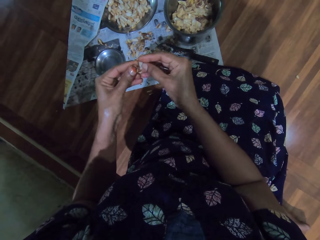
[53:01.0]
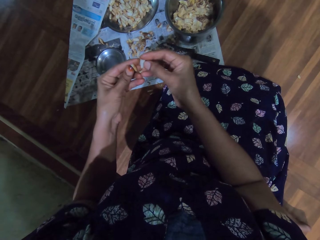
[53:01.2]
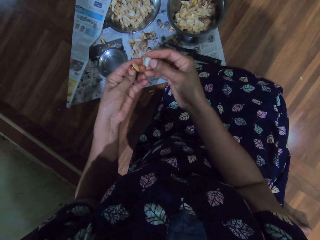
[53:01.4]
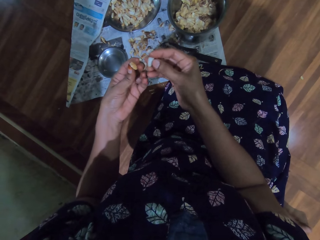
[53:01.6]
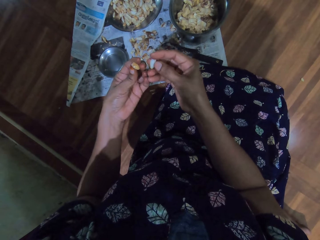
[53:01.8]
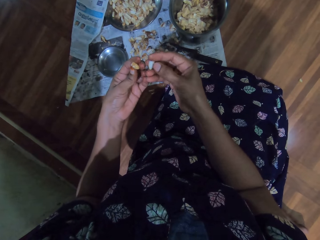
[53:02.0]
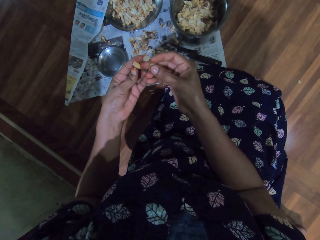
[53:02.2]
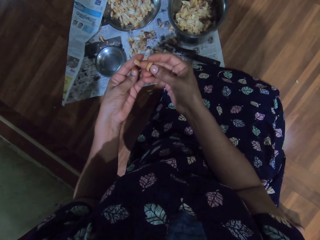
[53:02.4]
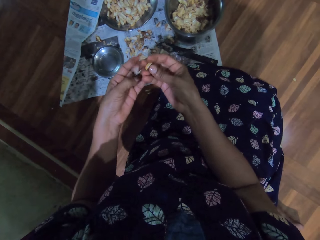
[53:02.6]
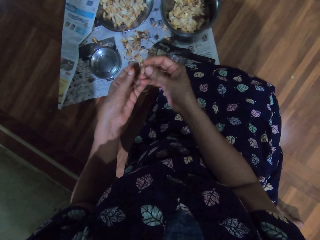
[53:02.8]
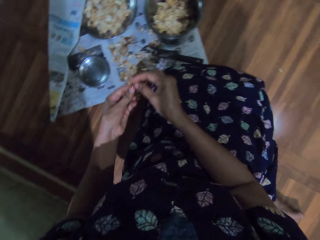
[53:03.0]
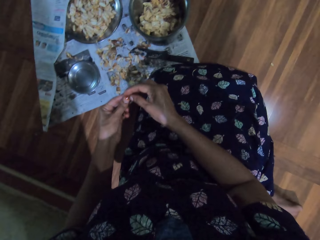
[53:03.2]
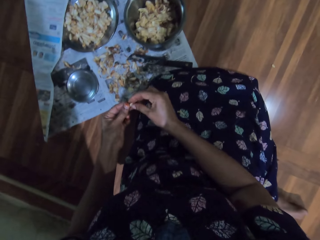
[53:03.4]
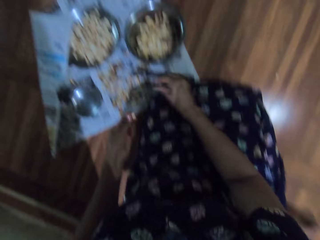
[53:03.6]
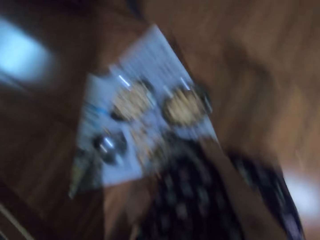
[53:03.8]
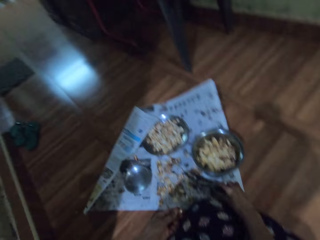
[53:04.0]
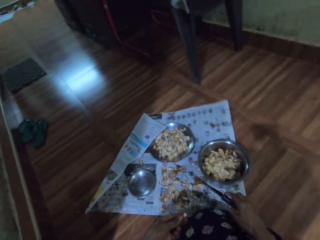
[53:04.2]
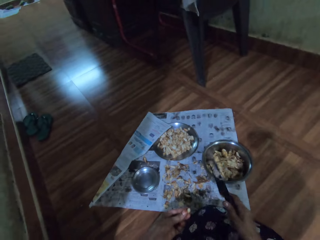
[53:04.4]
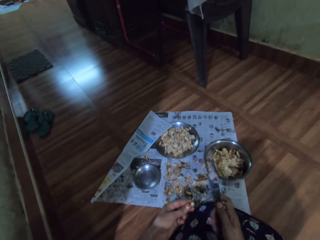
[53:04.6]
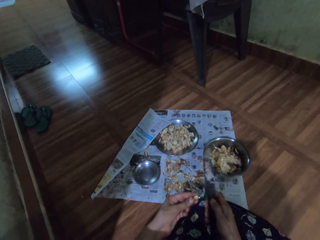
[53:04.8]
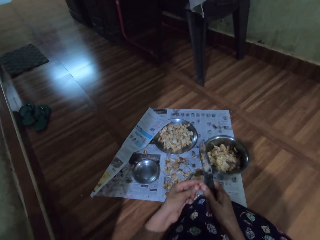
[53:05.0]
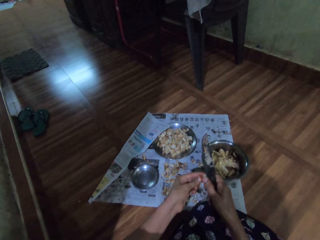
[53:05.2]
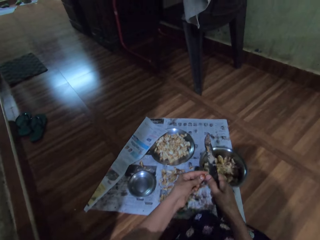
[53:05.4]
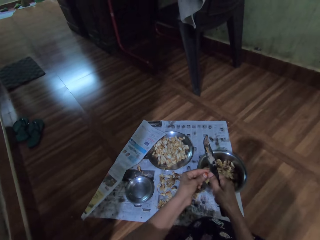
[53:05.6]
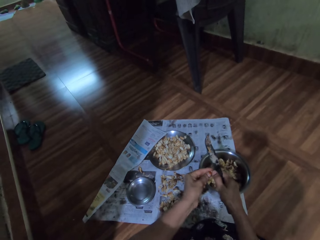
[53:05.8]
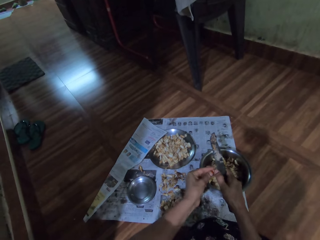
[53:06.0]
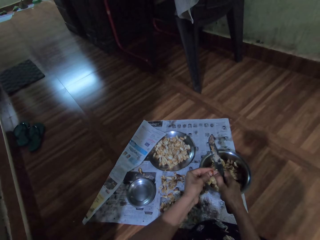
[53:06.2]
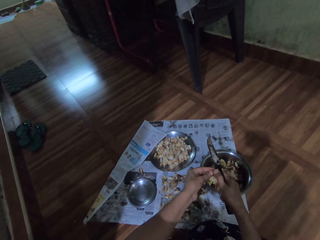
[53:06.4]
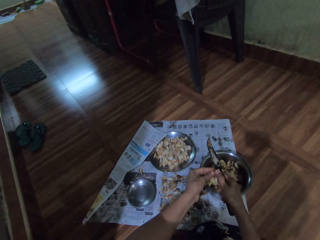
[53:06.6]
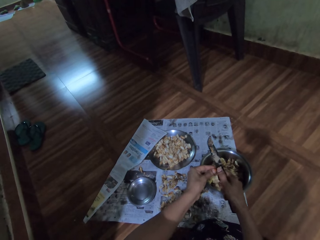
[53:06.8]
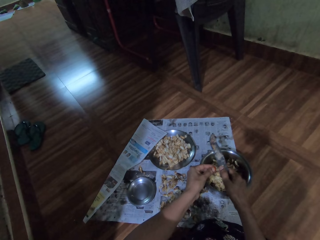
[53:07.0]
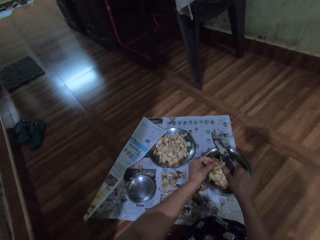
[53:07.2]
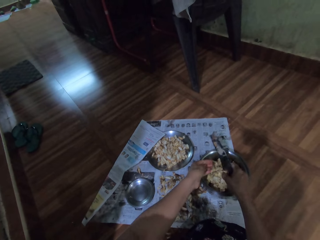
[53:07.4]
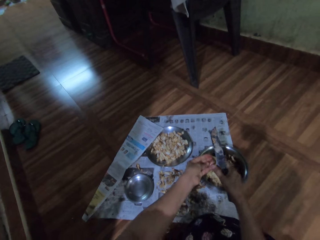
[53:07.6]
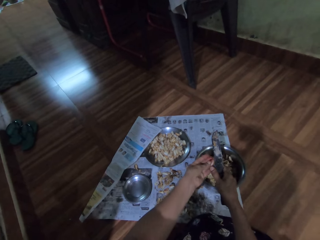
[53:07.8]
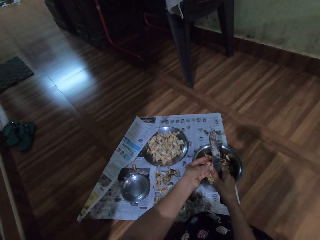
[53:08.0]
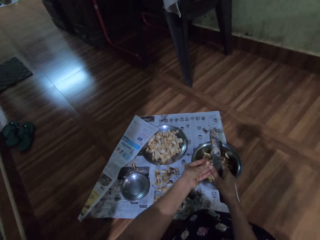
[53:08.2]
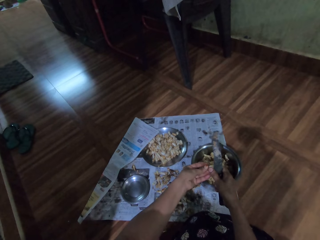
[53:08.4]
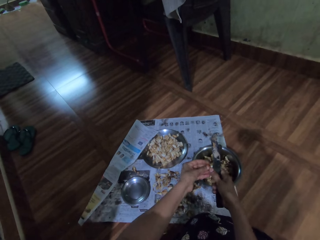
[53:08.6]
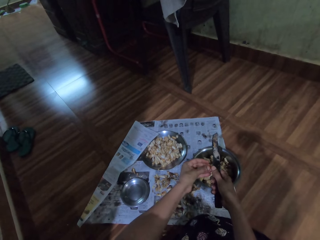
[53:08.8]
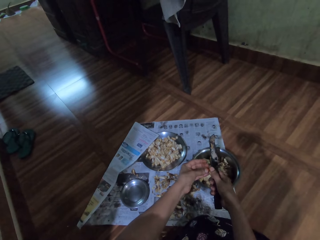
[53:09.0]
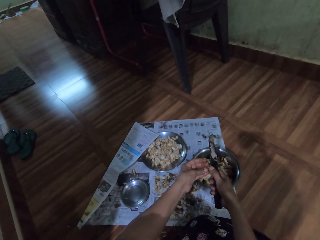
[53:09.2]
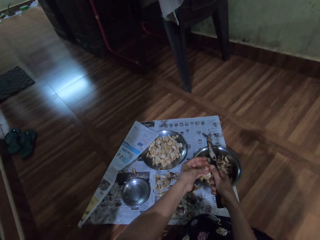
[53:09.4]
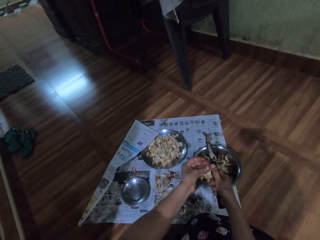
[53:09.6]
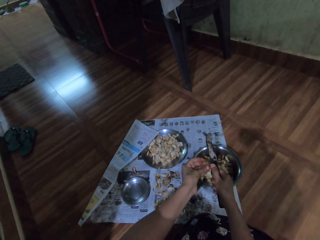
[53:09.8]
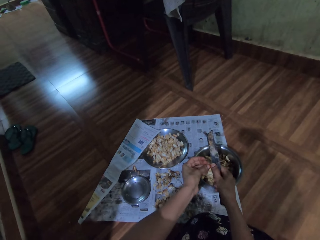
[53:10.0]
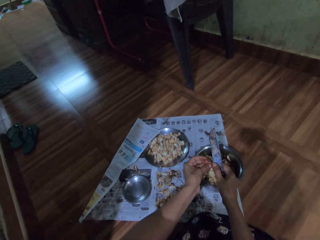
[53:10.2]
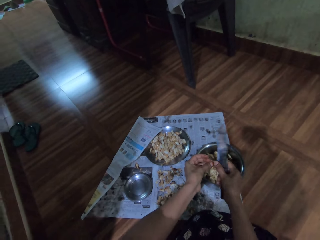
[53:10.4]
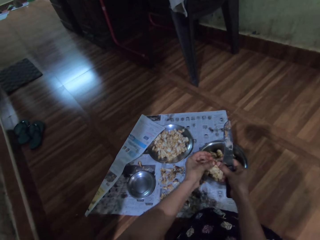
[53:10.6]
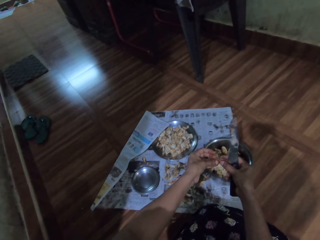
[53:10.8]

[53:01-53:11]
The camera wearer picks the knife from the newspaper with her right hand. She cuts the garlic into the plate with the knife in her right hand.

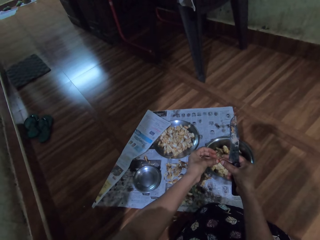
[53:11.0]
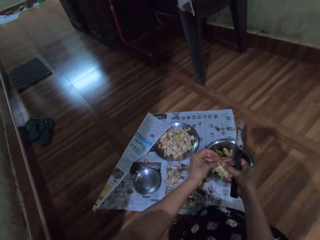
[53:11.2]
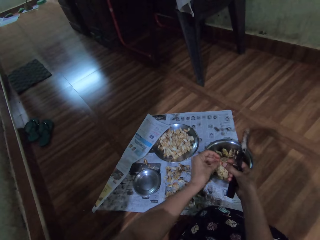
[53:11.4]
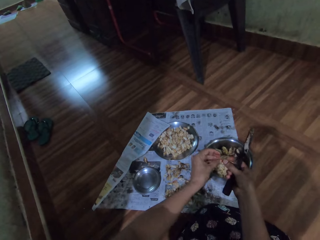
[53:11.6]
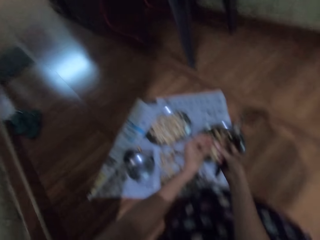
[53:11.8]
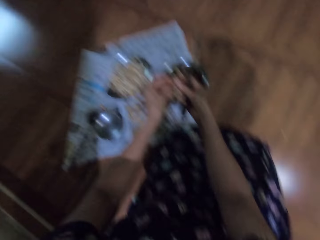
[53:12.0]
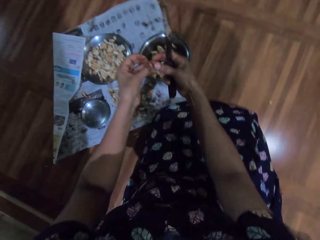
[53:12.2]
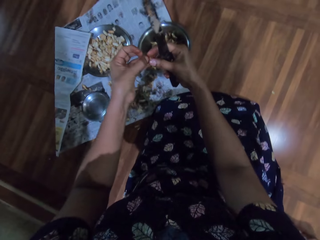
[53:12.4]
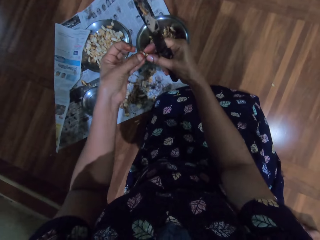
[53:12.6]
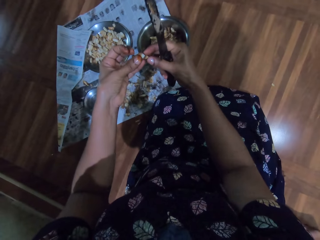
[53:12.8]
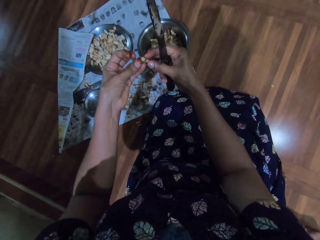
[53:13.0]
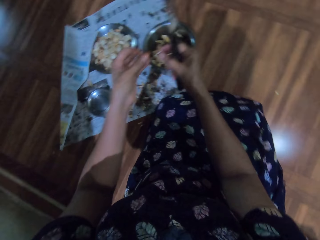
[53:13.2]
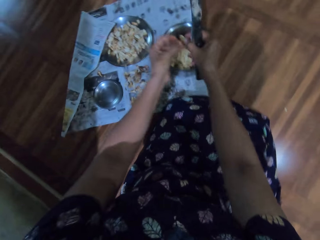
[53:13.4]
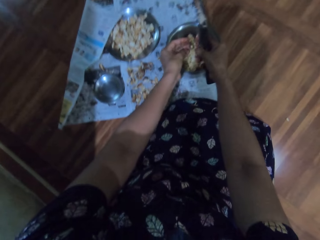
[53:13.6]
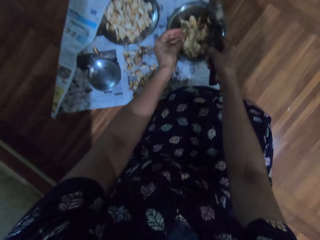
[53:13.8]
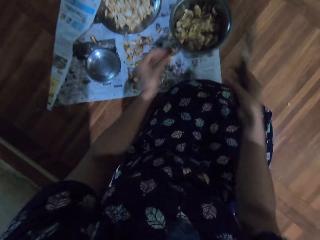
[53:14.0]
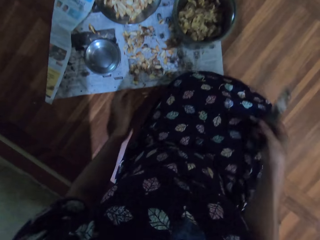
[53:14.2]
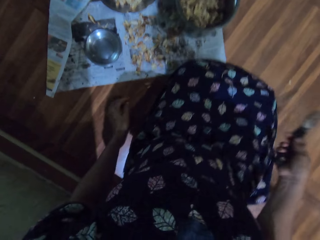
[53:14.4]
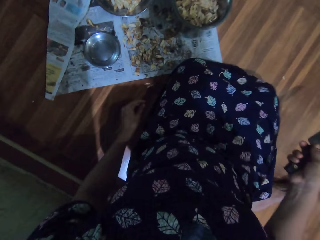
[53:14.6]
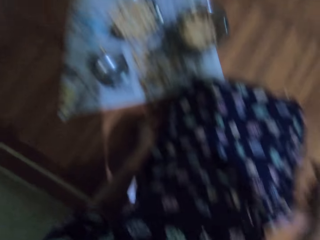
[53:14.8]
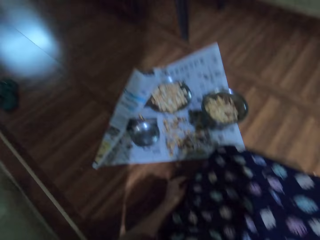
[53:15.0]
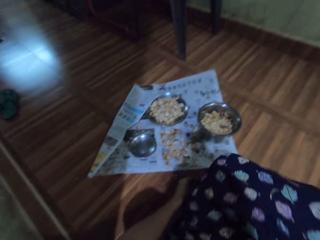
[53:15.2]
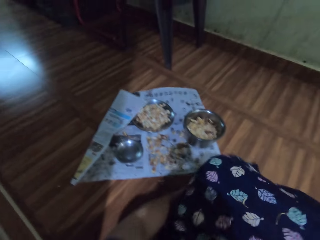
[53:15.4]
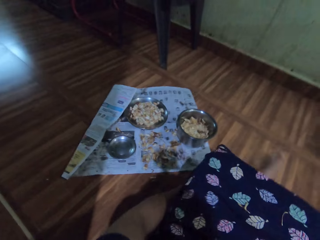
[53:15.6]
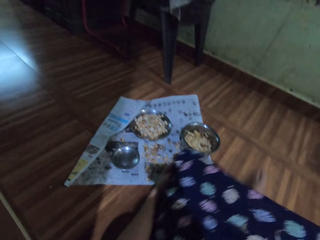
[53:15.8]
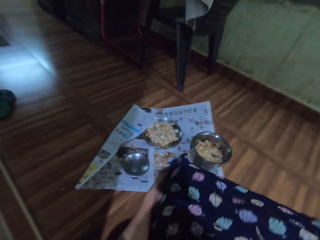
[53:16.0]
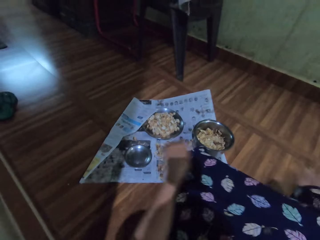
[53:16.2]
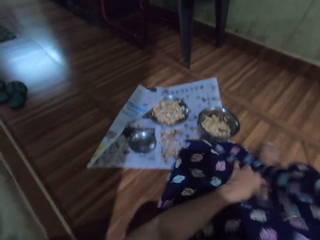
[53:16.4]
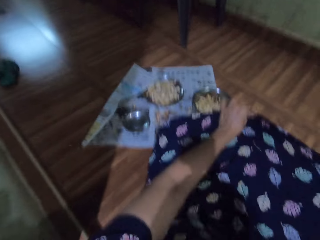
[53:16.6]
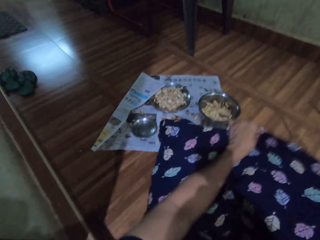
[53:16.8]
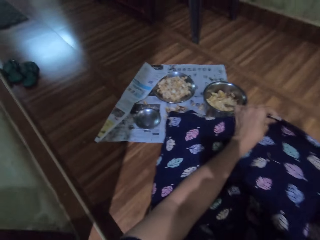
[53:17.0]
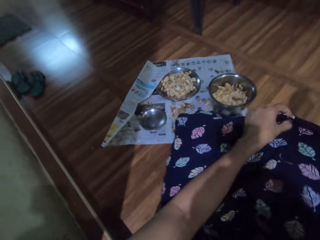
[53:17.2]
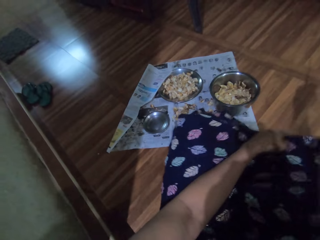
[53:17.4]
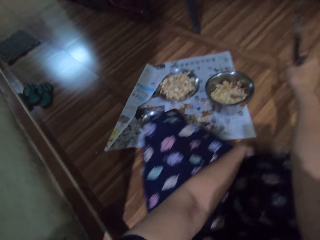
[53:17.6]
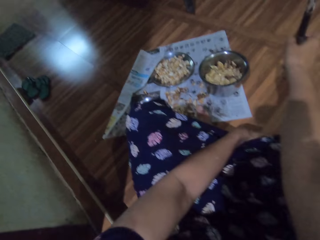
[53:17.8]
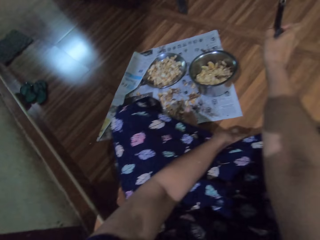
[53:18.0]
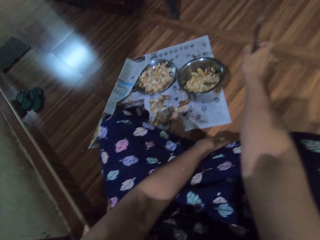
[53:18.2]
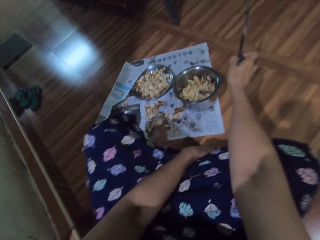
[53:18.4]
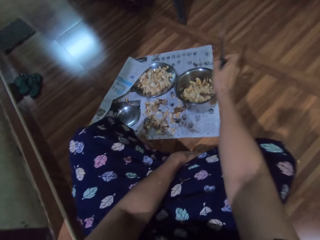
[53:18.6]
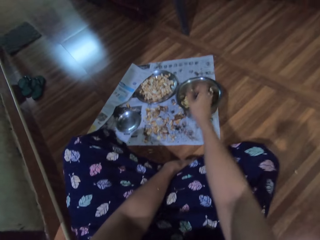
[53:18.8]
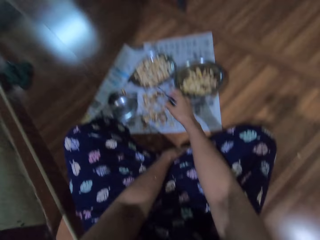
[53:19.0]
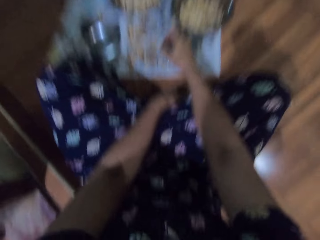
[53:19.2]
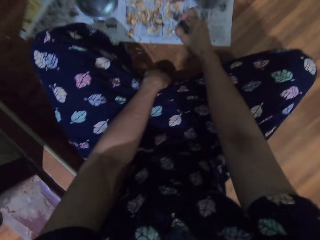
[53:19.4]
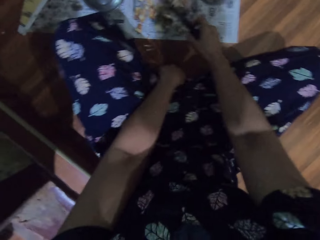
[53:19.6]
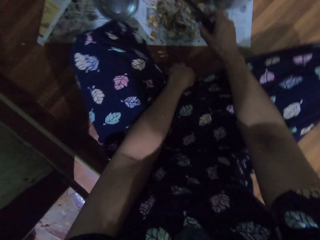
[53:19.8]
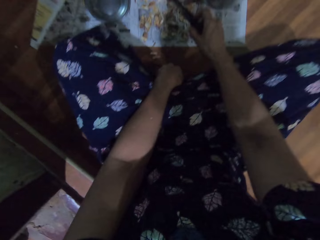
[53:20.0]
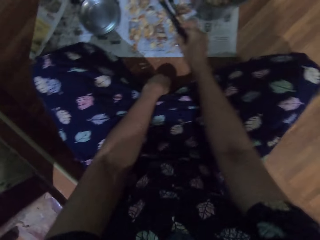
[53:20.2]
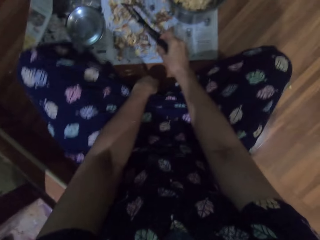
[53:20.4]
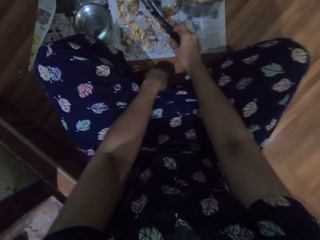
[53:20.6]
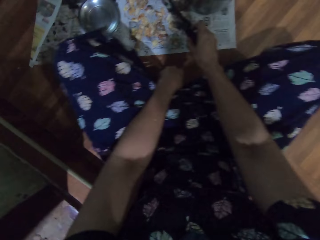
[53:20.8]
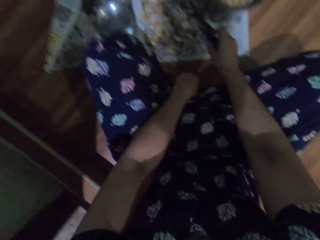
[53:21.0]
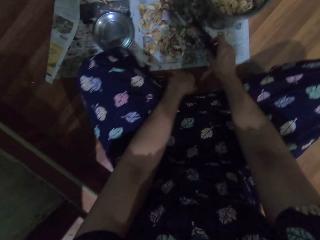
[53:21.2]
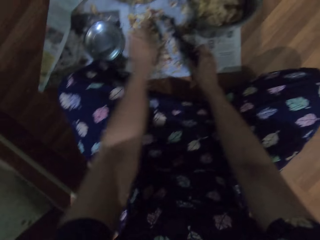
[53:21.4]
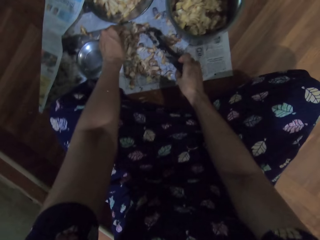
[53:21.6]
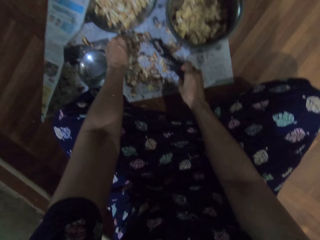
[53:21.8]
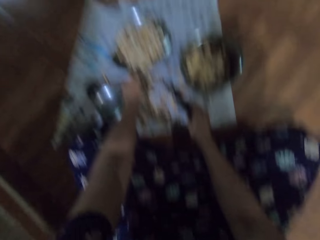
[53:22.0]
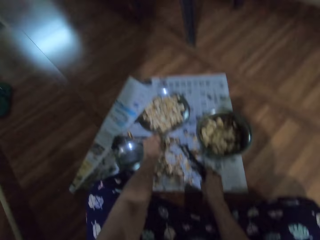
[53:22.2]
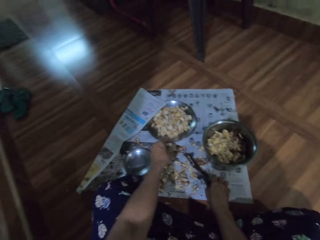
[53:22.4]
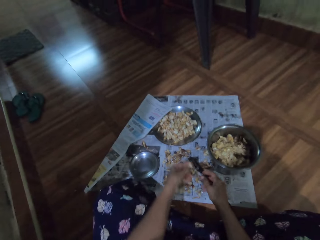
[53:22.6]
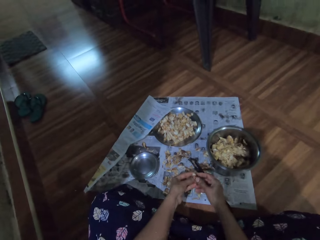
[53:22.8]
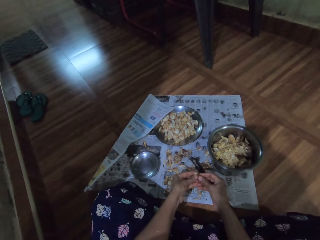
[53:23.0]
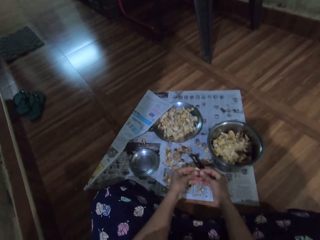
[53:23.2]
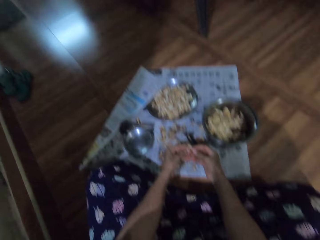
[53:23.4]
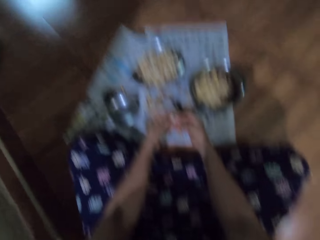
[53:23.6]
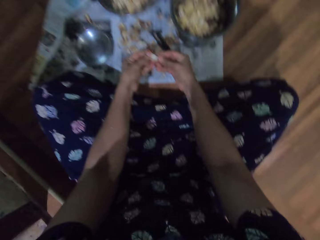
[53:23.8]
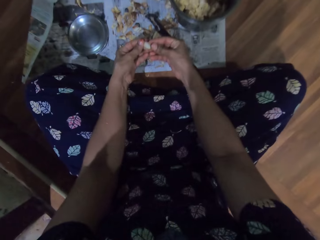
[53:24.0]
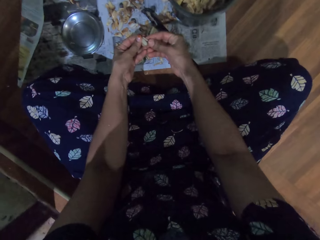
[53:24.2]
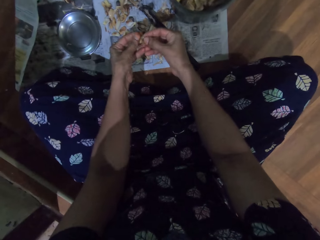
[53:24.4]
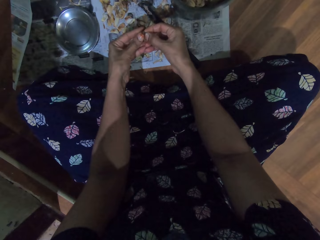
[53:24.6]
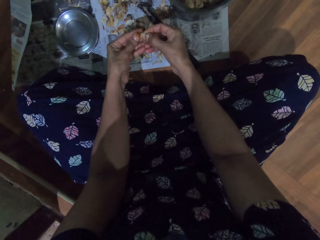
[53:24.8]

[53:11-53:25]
The camera wearer drops the garlic into the plate with both hands. She adjusts her sitting position. She touches the cloth. She picks garlic from the newspaper with her left hand. She divides the garlic with both hands.
